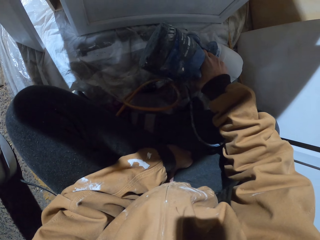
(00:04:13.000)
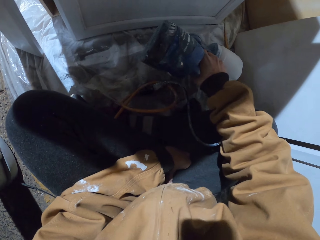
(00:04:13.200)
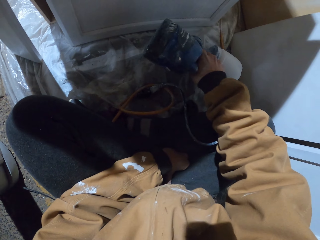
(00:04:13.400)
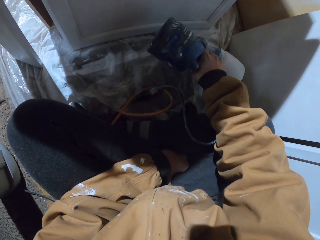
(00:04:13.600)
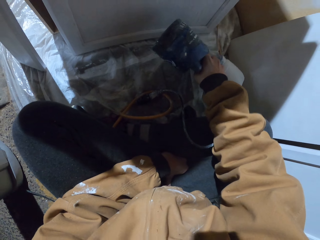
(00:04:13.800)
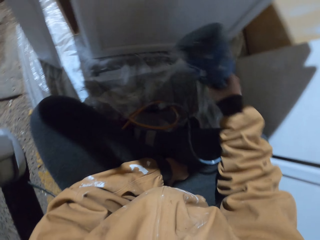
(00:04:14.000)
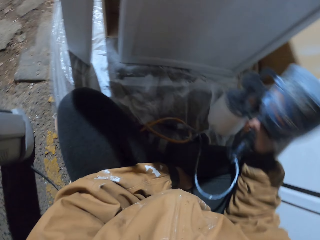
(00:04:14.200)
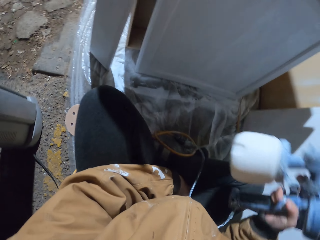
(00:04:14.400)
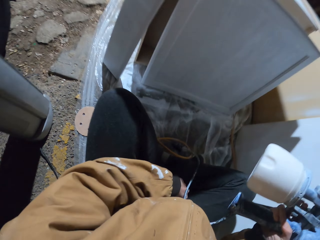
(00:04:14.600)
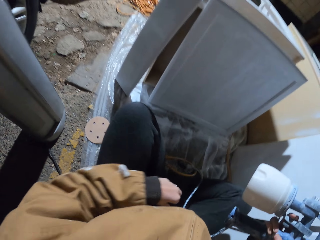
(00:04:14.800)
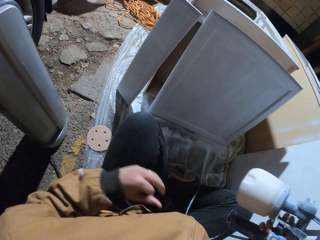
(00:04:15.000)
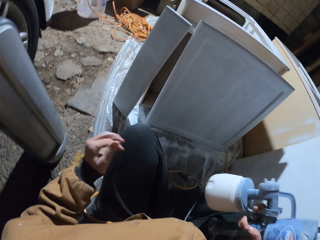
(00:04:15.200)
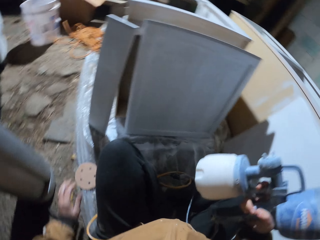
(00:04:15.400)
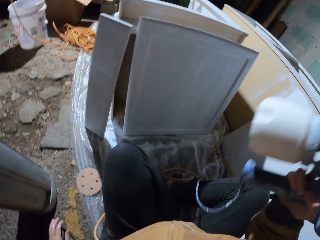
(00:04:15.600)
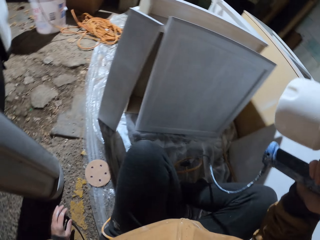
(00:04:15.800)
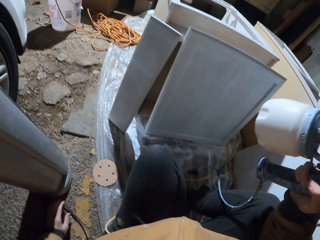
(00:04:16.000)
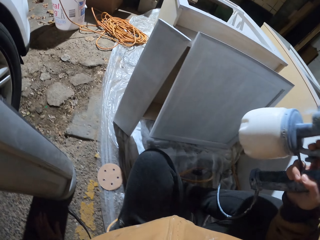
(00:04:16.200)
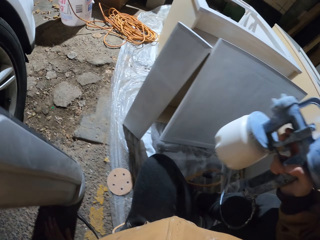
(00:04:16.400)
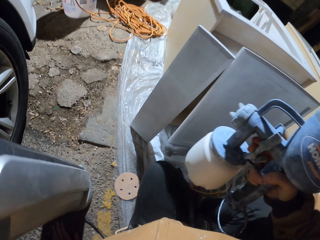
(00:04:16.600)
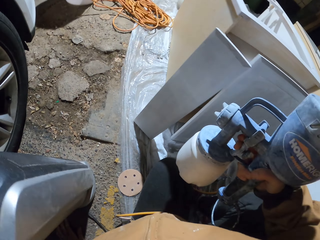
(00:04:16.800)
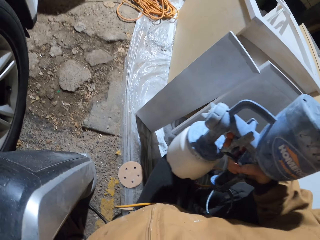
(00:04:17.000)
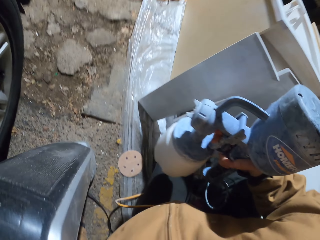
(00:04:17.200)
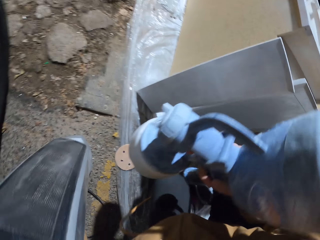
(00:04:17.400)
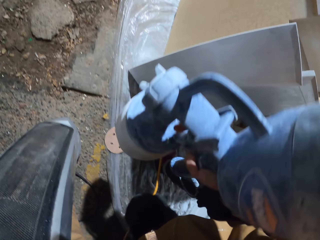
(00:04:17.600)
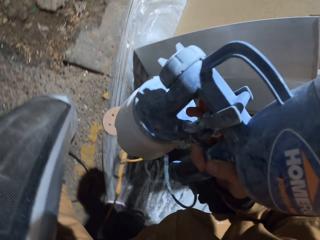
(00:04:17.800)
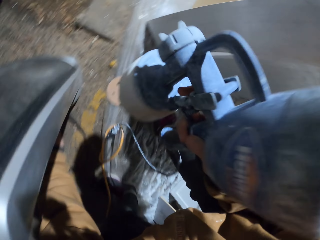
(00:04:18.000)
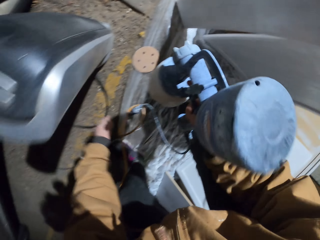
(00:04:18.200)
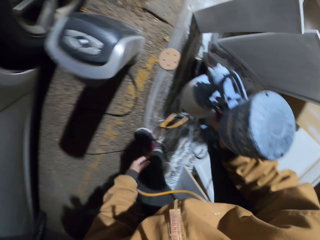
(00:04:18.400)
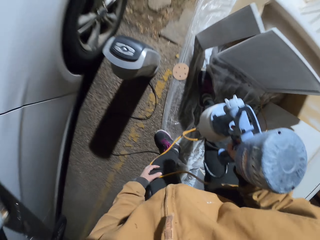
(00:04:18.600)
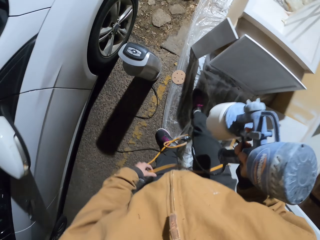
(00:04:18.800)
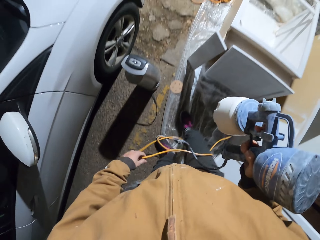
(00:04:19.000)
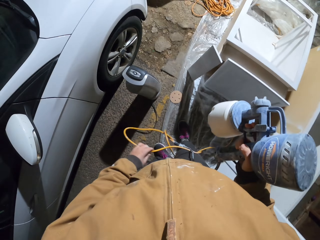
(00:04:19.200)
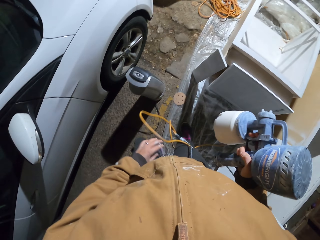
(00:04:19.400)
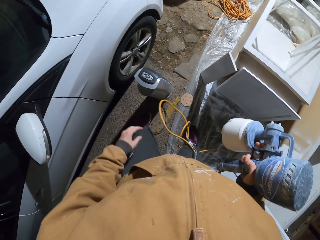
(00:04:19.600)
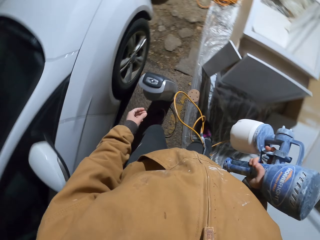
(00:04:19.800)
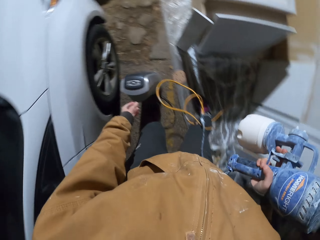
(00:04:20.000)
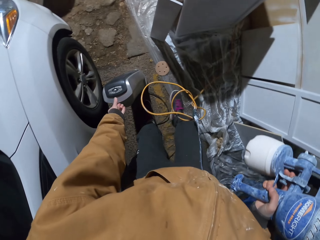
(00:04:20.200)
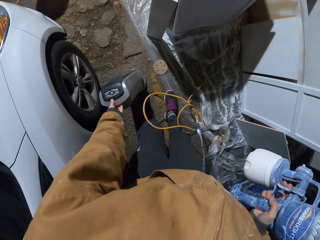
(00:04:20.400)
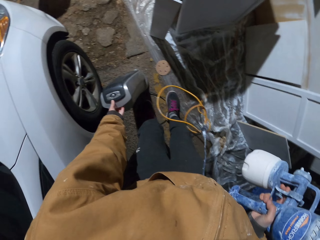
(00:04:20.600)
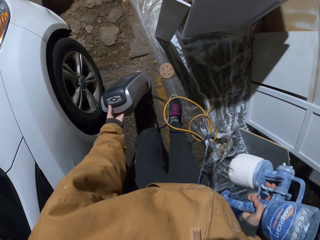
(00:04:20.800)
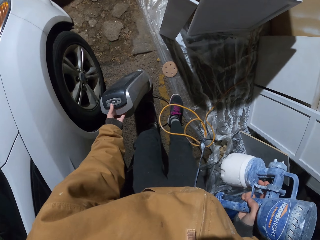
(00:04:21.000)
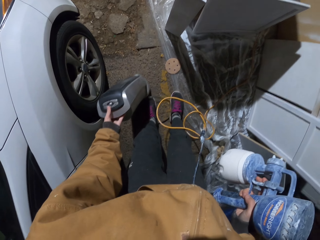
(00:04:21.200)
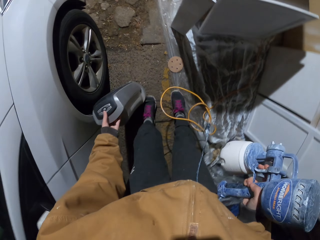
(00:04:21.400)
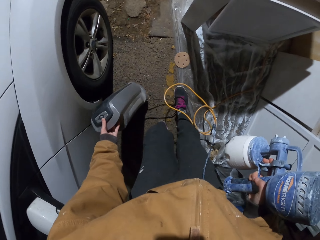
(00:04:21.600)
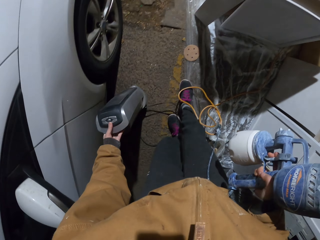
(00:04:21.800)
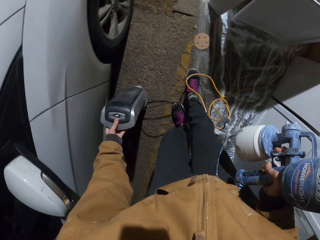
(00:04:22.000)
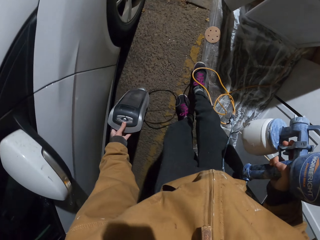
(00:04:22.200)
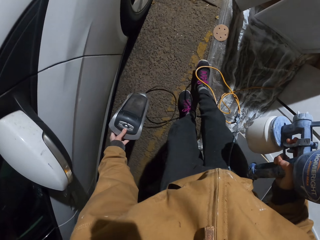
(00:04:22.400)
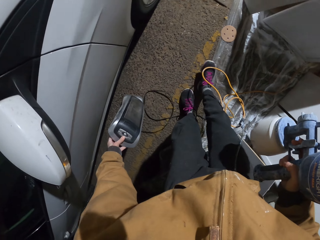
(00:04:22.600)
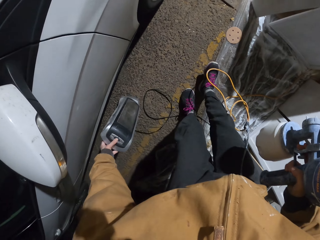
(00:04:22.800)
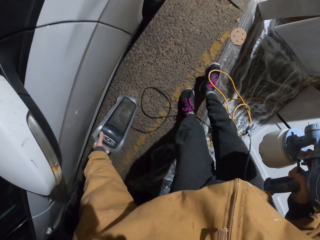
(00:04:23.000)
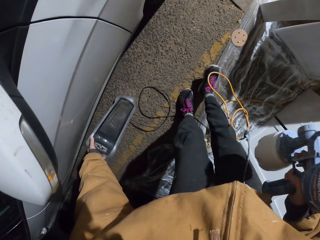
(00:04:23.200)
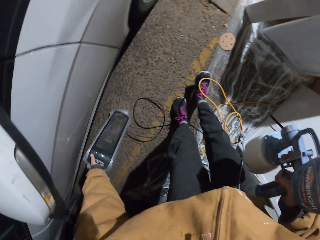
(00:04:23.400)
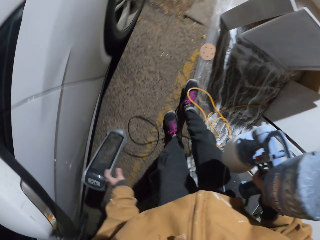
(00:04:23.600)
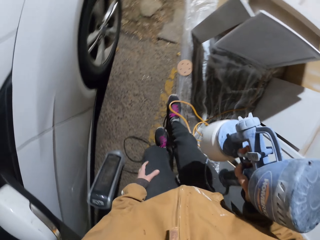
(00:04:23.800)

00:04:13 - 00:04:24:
The camera wearer stops spraying. They move. They stand. They pull the speaker. They move something.

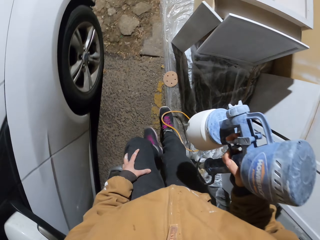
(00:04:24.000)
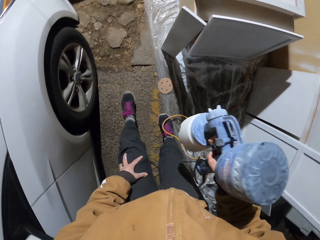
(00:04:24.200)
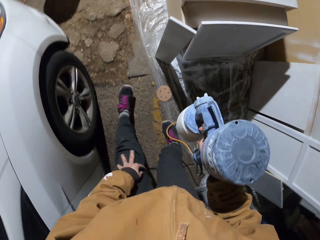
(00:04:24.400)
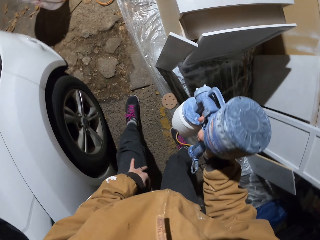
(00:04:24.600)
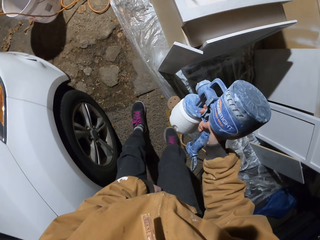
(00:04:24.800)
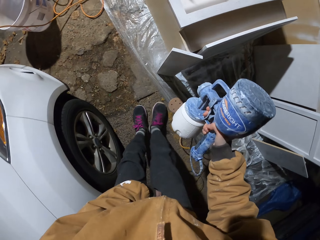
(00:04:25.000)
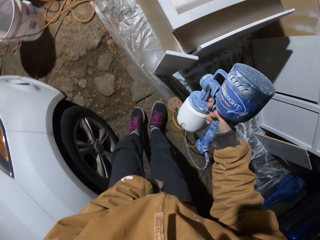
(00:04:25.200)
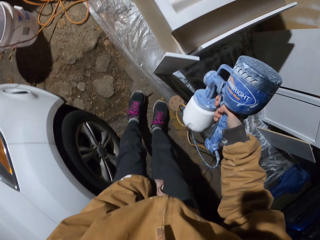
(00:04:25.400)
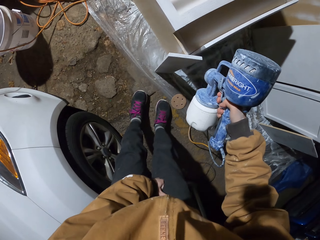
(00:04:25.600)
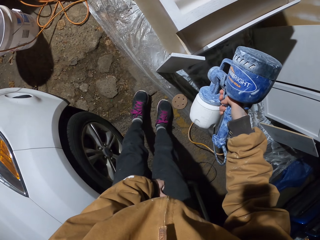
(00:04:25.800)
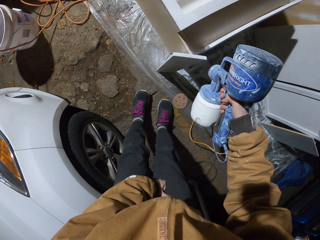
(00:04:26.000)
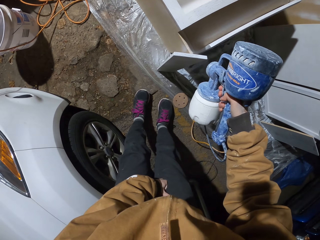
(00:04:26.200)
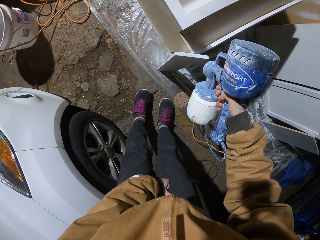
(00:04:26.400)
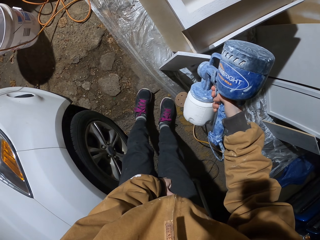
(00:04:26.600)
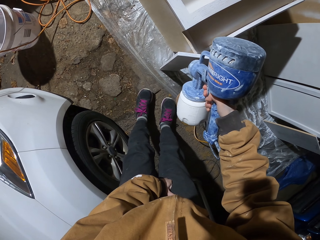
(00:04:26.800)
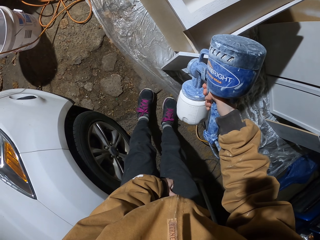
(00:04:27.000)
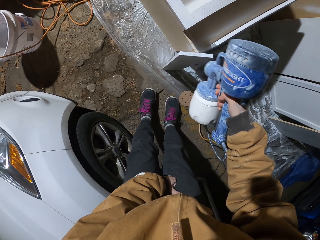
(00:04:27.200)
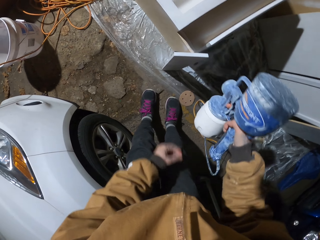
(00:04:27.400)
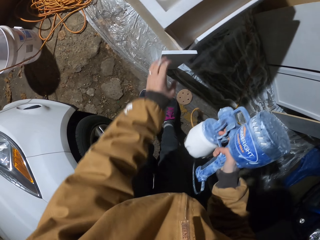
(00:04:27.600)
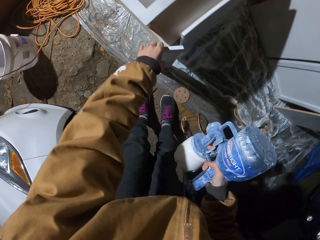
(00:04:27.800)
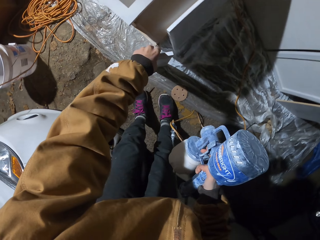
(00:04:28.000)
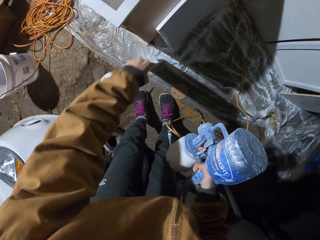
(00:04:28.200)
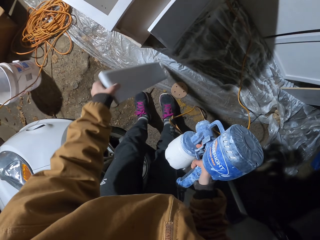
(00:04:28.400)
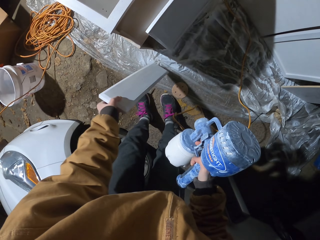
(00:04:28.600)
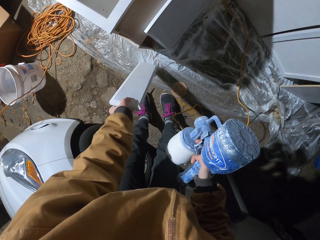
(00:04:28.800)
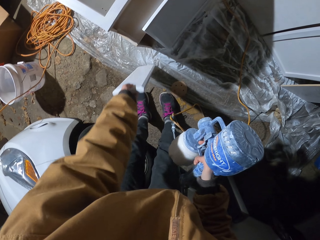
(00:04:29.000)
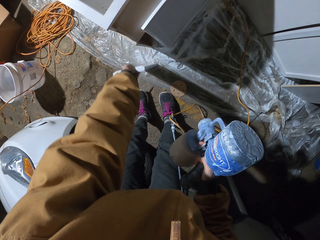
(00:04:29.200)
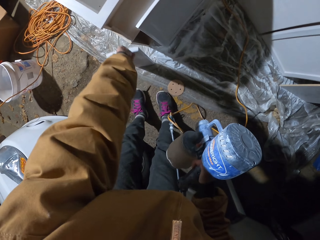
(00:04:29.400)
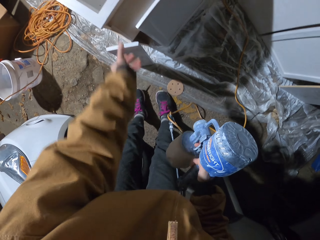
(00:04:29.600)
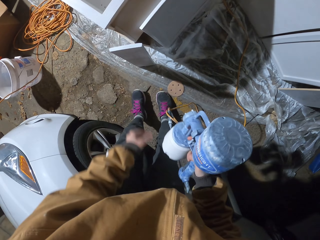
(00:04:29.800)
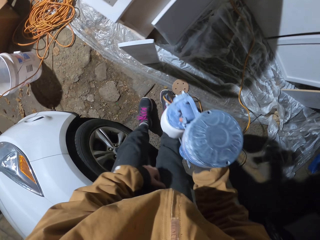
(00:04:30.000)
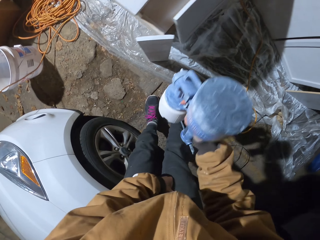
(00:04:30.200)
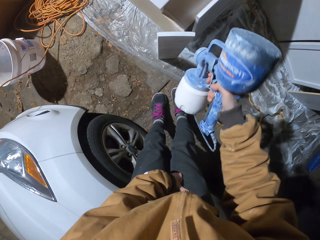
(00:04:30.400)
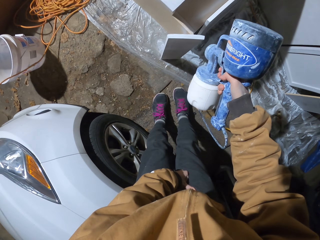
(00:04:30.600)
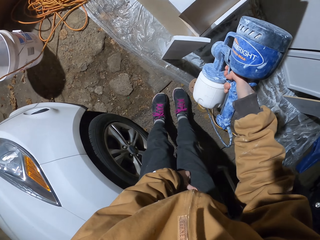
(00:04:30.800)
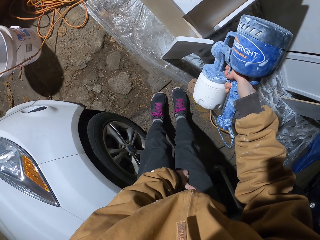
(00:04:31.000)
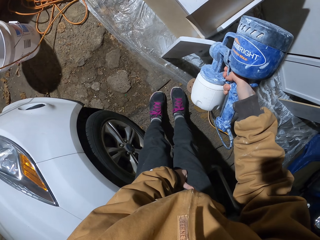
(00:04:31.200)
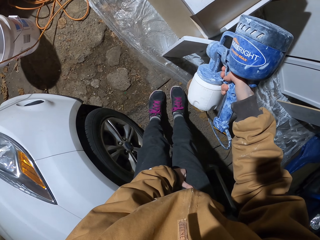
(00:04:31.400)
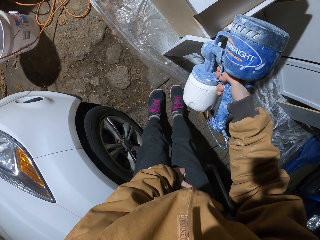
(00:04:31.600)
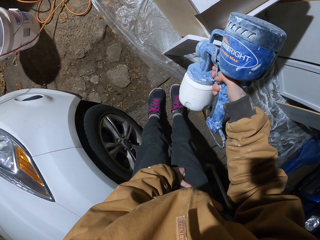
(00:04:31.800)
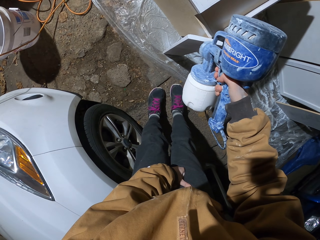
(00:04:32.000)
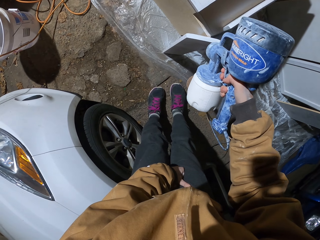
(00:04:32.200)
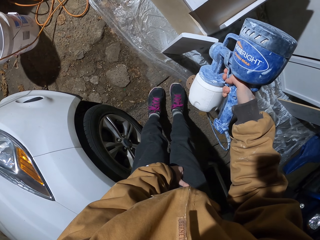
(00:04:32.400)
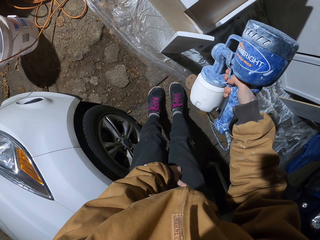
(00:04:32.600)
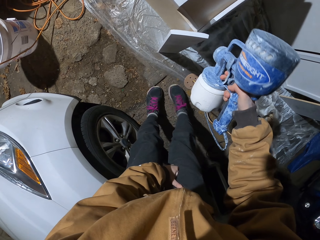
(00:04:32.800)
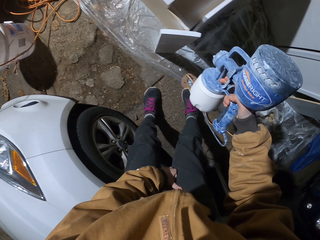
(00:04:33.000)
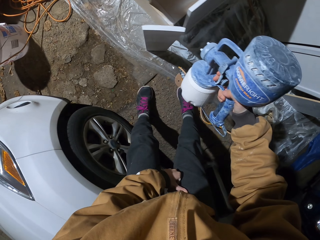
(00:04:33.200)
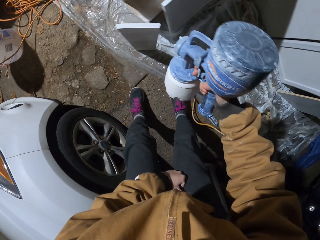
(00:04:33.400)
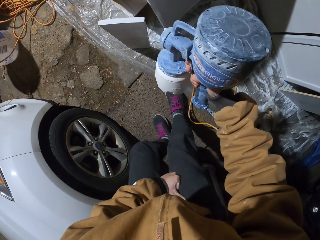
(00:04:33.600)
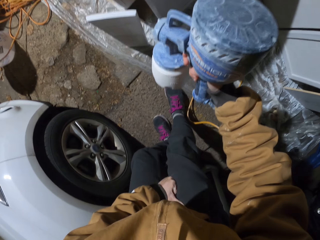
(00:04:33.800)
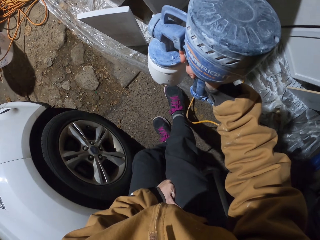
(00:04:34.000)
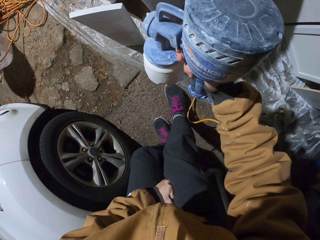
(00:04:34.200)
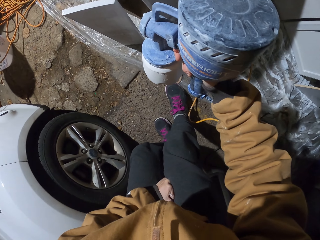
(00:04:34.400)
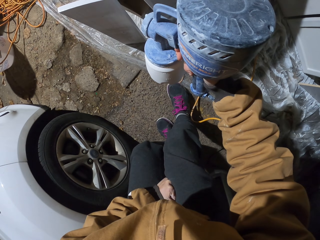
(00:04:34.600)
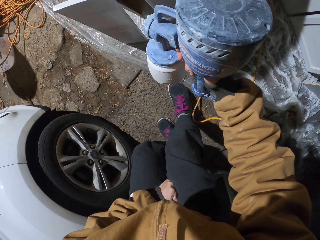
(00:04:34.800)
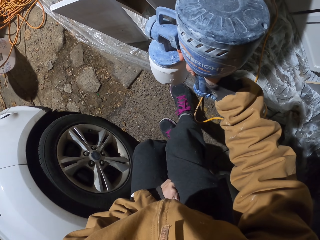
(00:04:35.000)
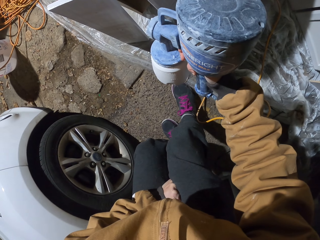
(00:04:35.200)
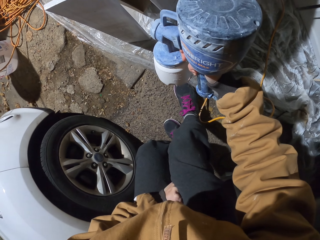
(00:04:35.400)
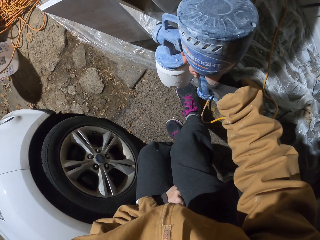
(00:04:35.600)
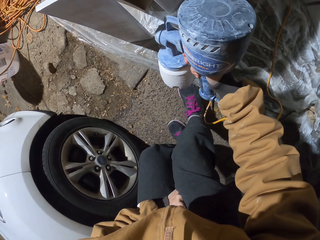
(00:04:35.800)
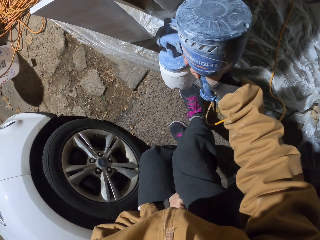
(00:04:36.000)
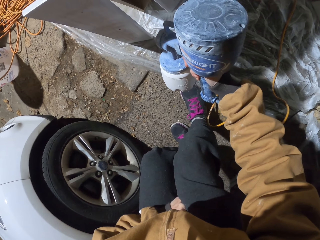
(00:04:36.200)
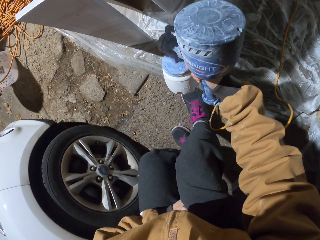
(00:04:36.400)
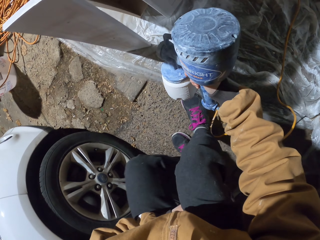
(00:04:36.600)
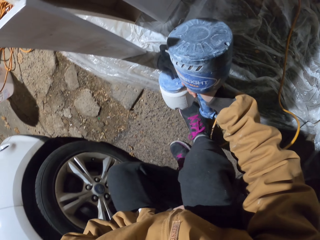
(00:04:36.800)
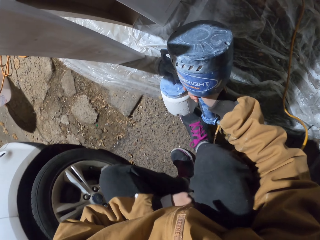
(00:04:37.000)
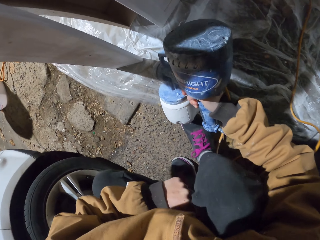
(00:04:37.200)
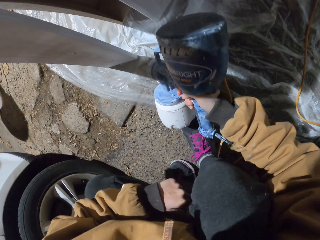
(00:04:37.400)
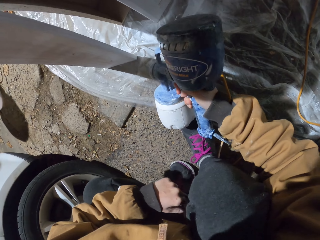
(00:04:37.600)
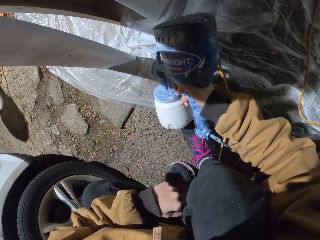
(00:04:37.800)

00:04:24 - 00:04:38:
The camera wearer sprays the wooden board with the hand spray gun. They step. They turn the wooden board. They spray the wooden board with the hand spray gun.
